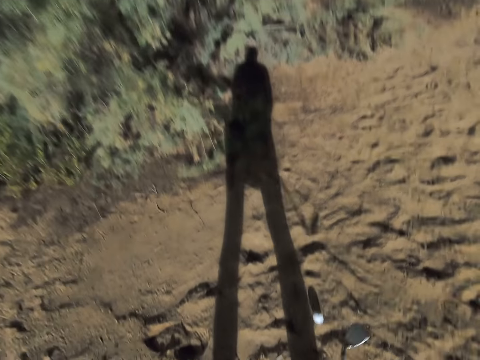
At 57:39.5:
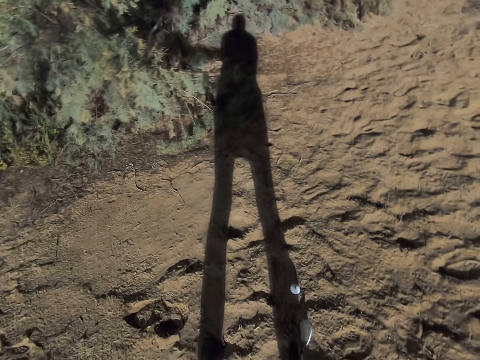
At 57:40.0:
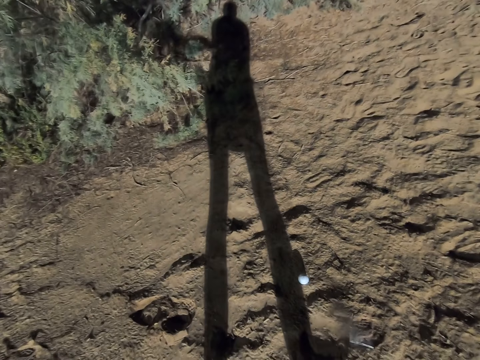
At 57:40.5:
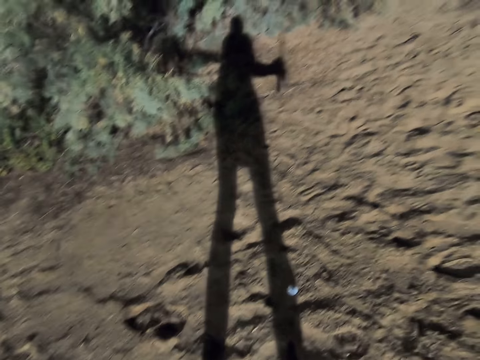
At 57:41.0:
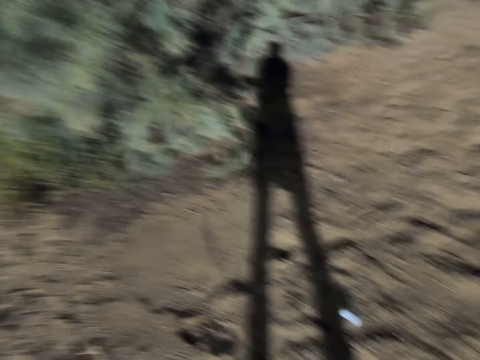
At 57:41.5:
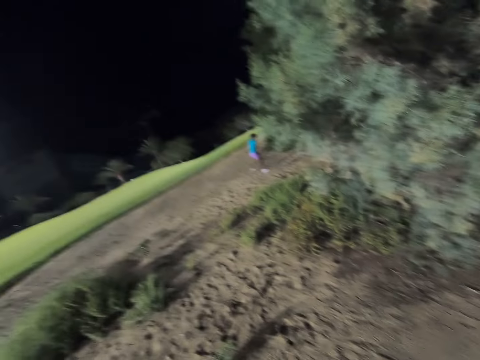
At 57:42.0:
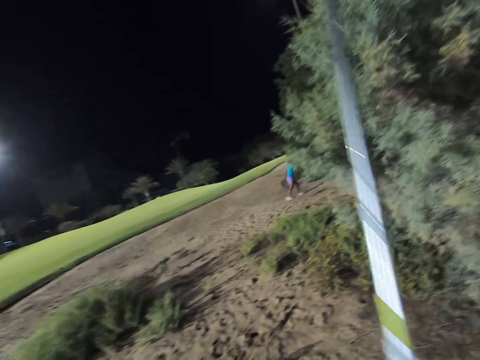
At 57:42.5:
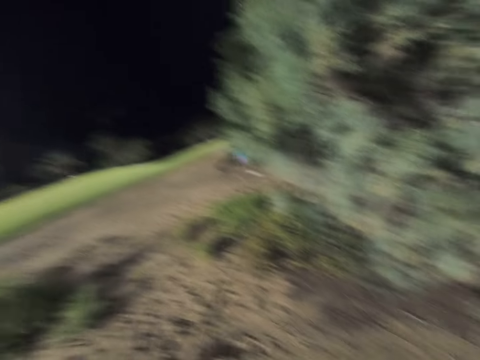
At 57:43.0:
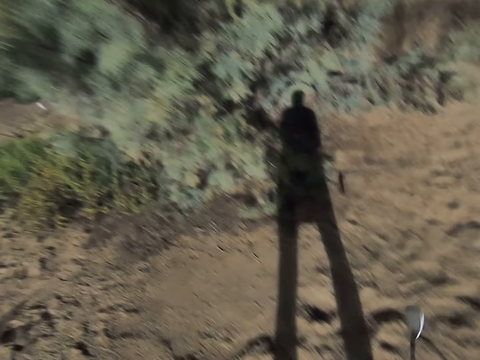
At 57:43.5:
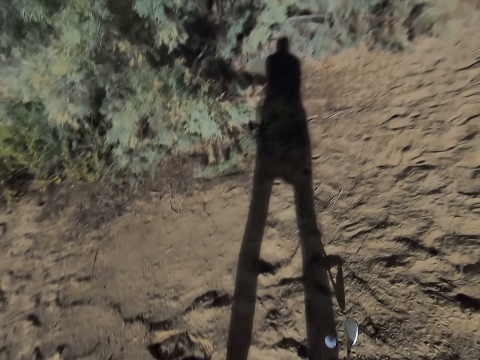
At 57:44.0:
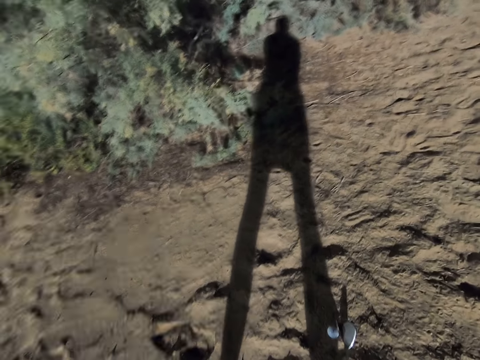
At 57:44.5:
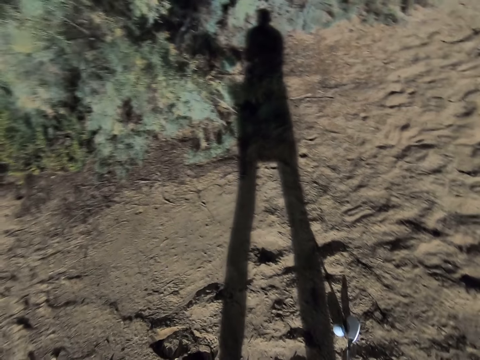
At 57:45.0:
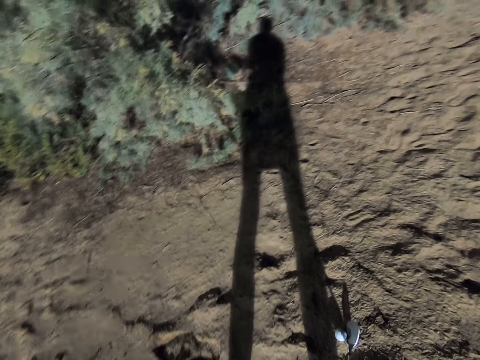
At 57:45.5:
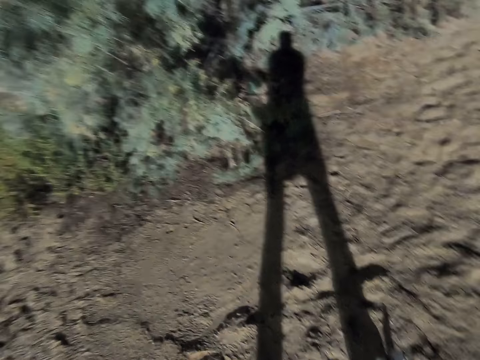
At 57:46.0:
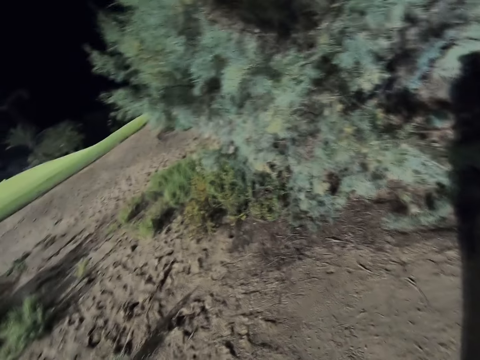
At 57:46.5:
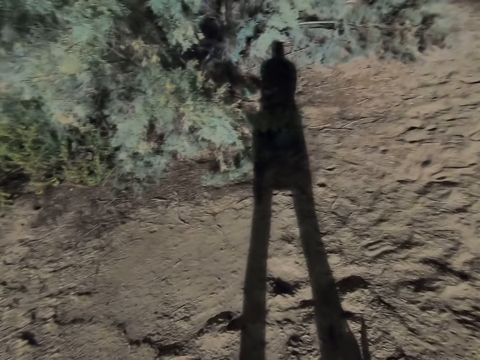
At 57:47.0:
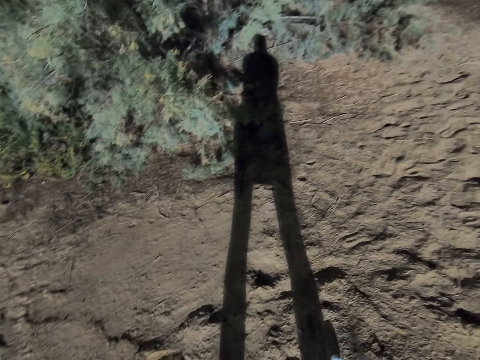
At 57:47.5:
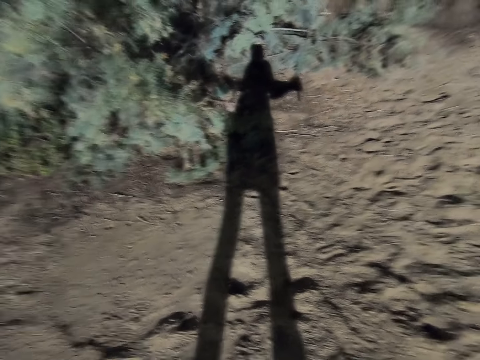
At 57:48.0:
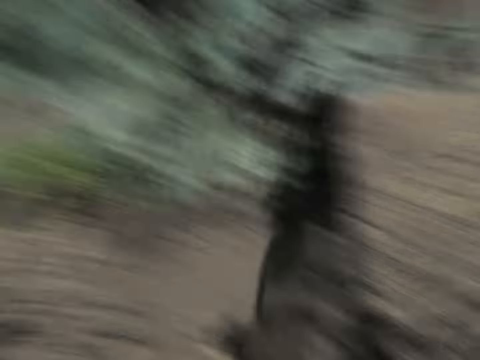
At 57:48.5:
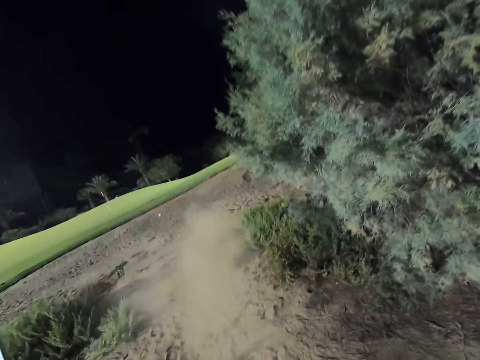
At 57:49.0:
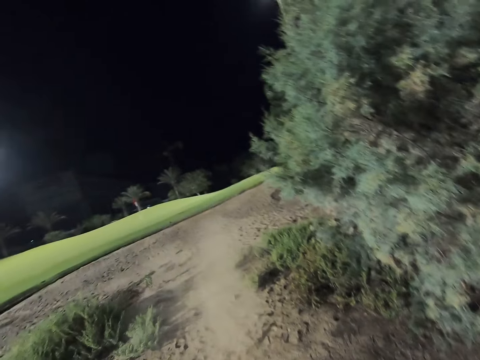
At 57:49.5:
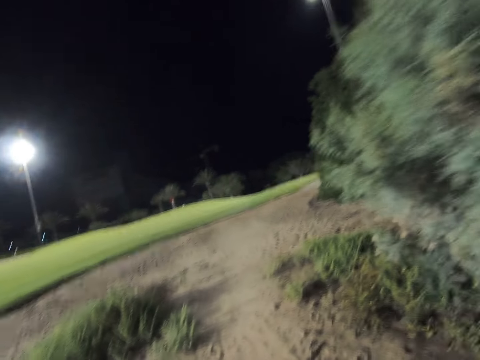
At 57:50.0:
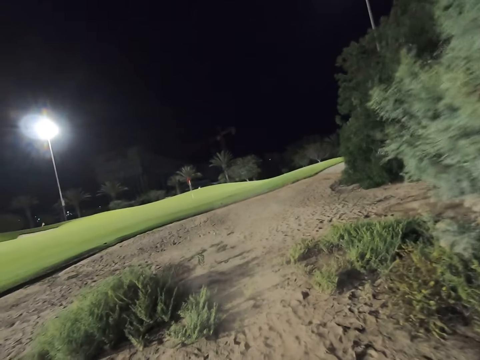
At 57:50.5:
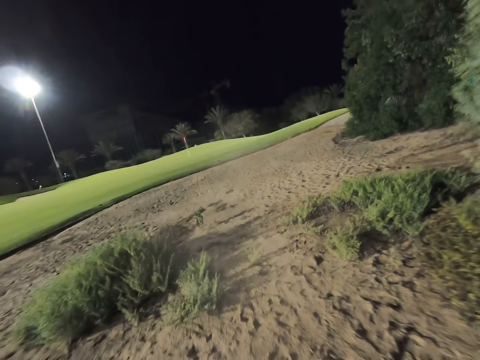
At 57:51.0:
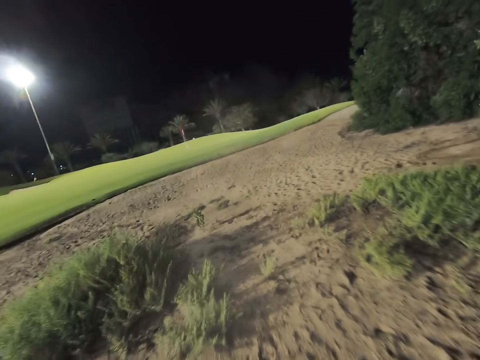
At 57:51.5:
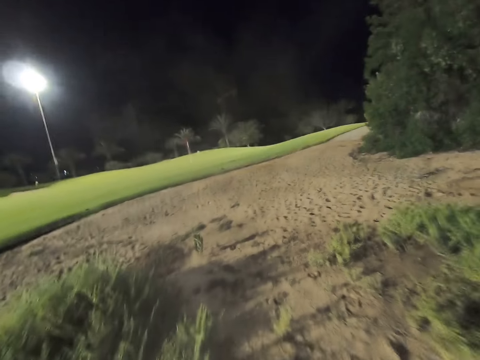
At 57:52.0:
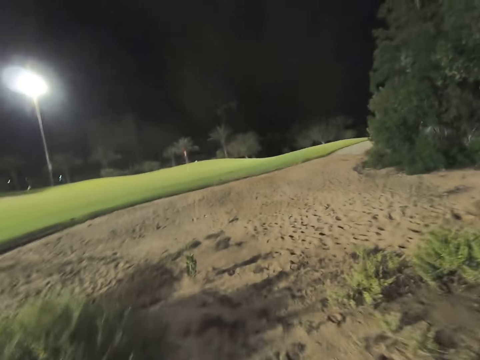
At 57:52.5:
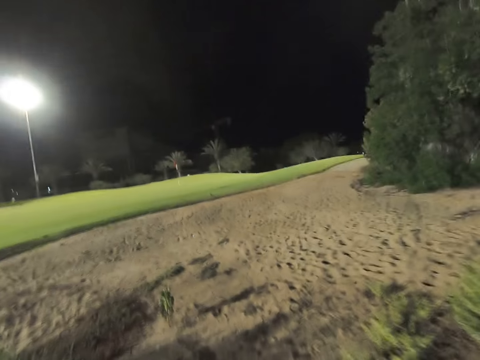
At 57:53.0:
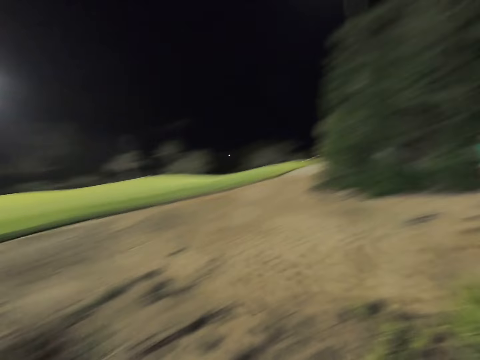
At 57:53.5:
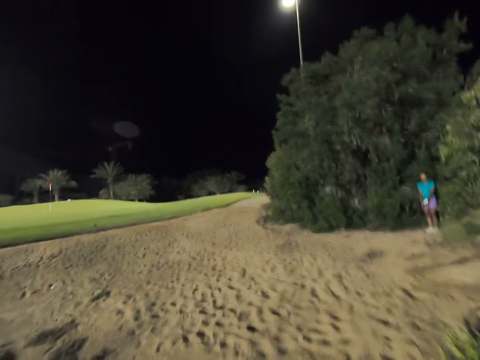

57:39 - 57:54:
The camera wearer sways the stick. They hit the golf ball.

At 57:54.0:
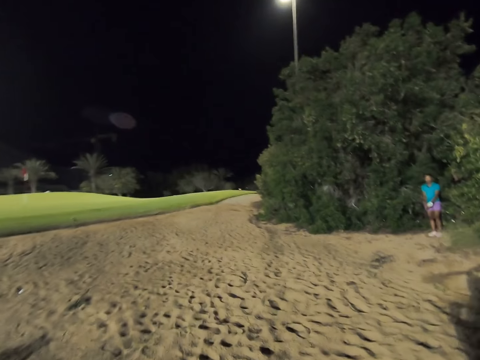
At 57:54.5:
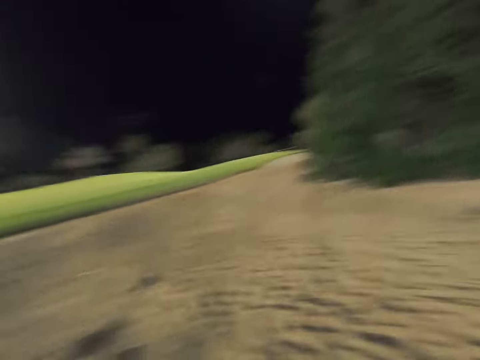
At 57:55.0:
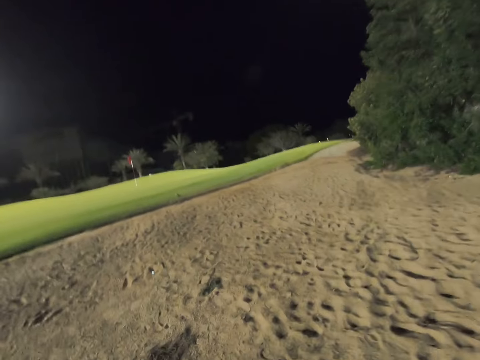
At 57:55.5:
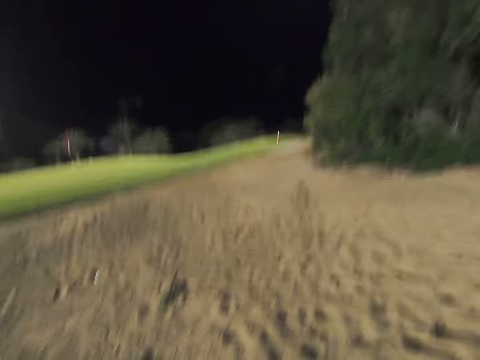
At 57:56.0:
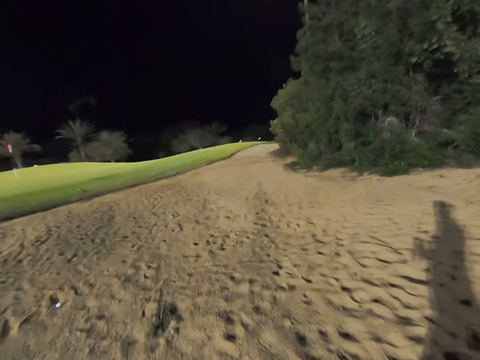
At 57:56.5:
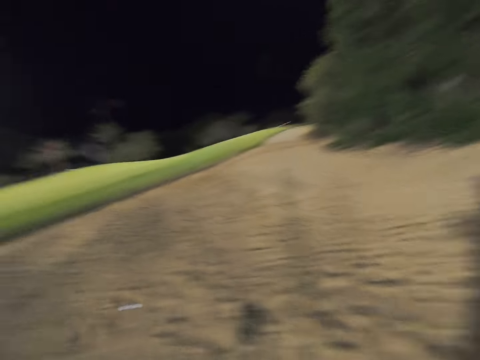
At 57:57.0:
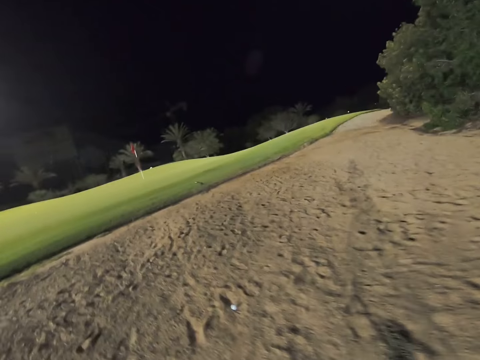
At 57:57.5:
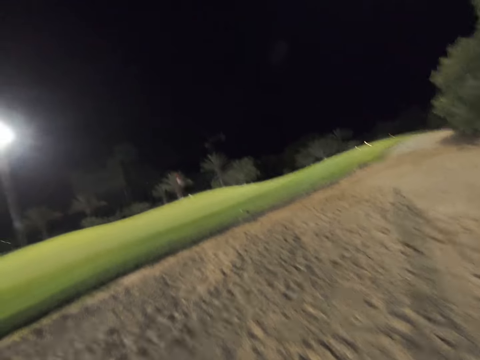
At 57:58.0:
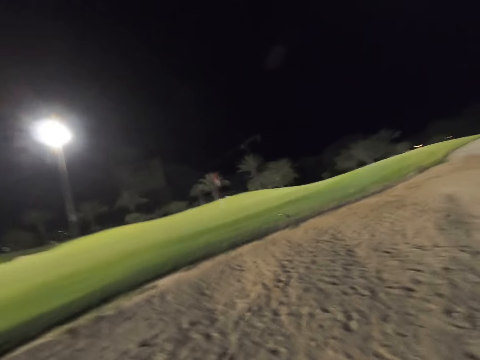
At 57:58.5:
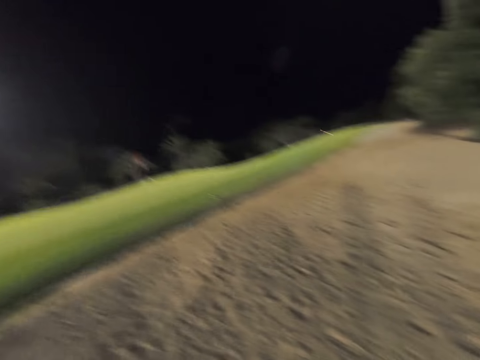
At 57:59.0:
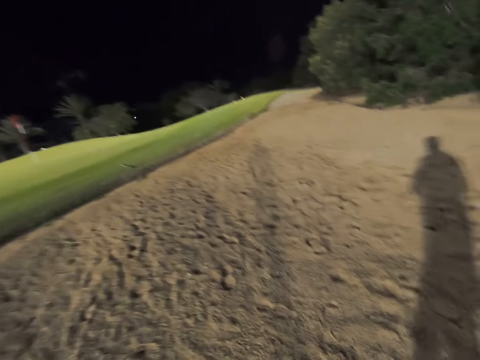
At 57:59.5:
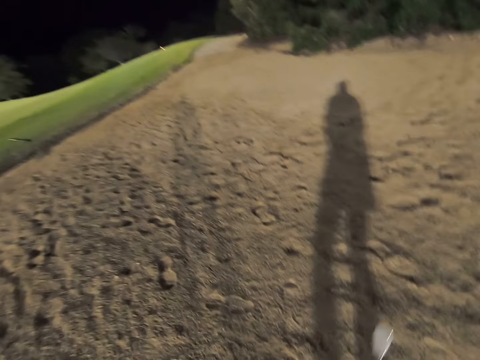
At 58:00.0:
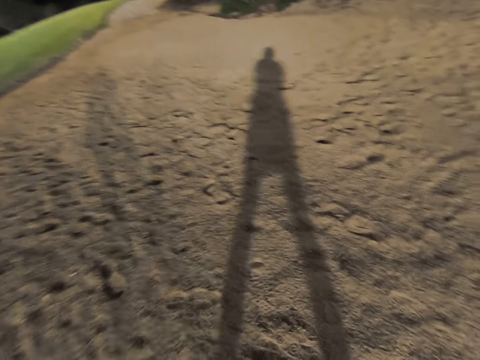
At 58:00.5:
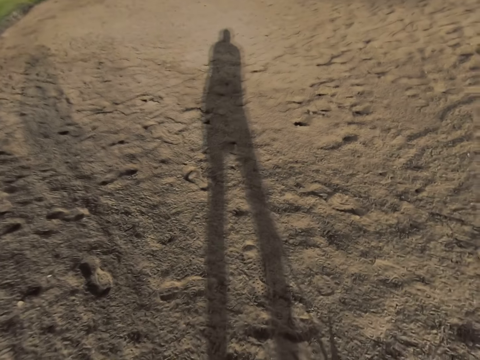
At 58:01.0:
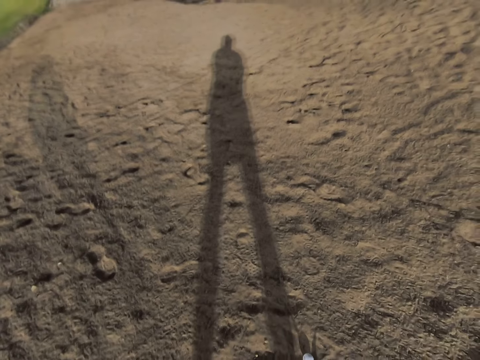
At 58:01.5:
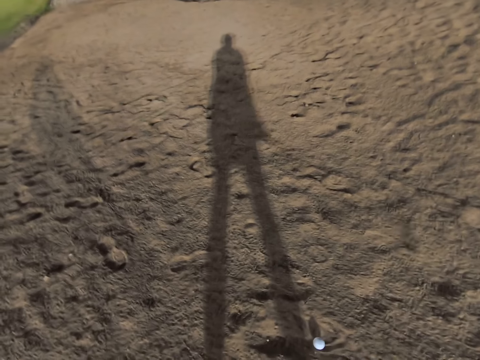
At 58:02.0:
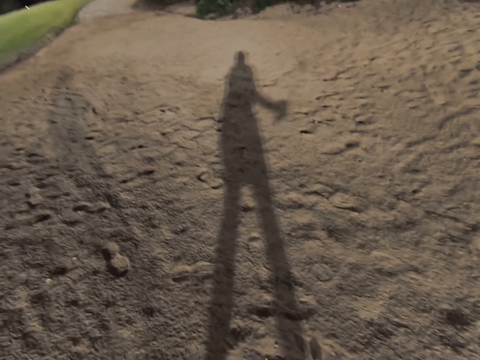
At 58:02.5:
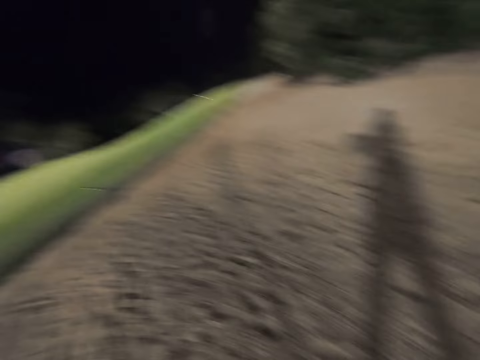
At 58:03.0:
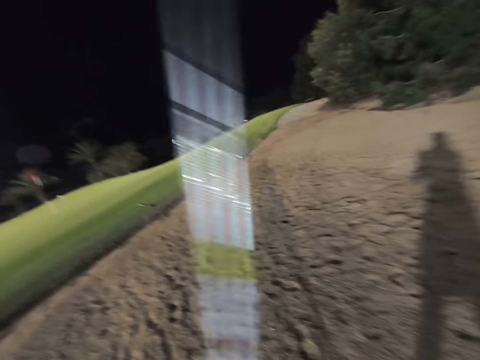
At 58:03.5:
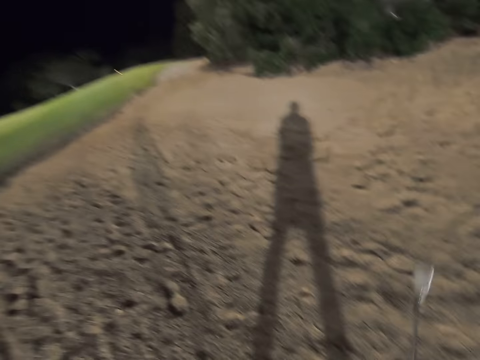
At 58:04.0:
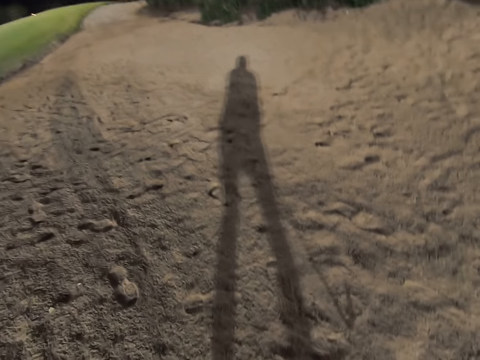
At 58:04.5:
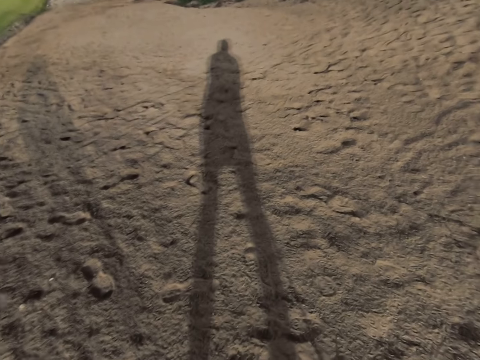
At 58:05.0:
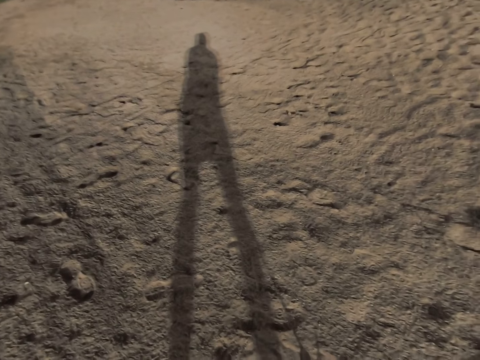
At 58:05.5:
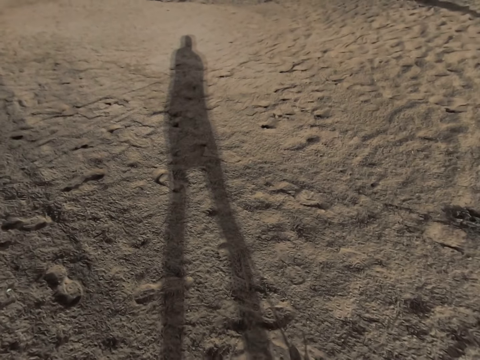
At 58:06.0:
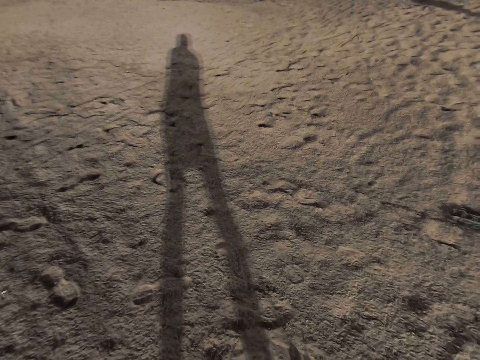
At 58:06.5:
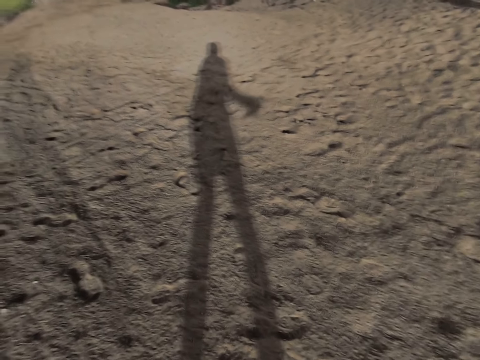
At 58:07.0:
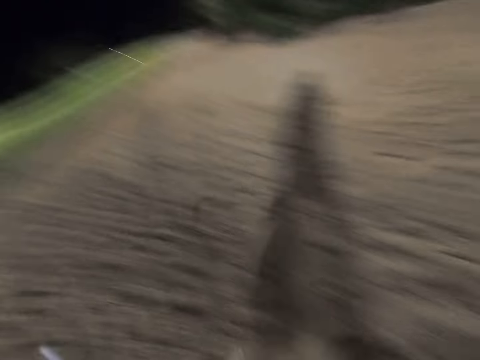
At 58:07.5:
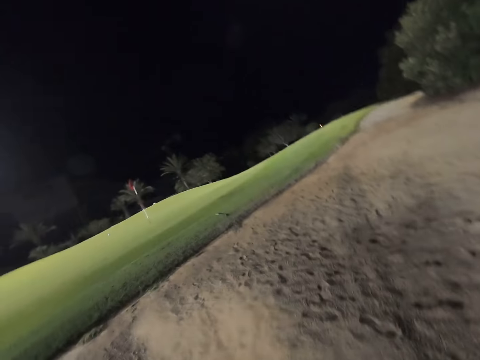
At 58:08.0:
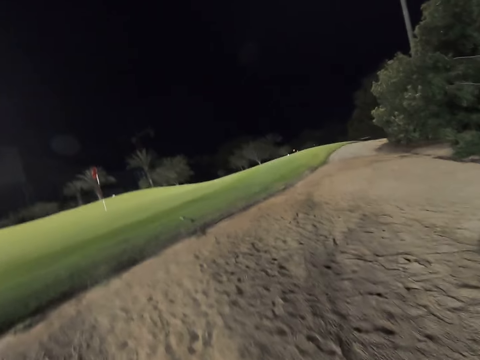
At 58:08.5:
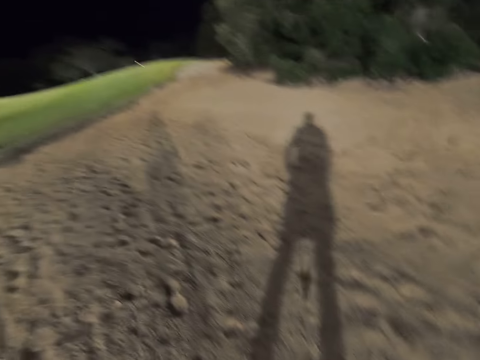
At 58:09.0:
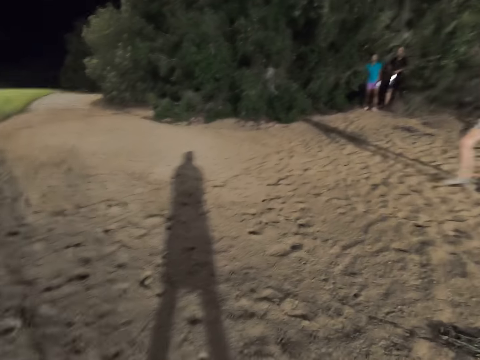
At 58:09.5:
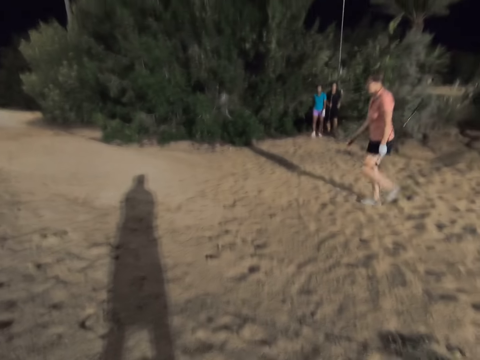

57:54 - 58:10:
The camera wearer sways the ball. They hit the golf ball.
